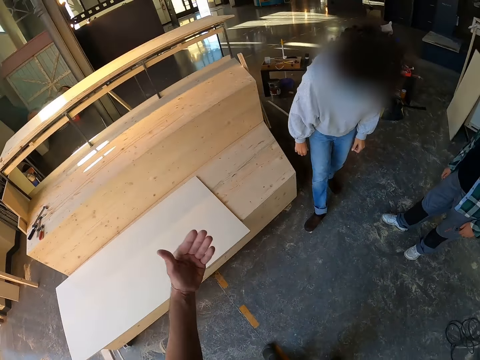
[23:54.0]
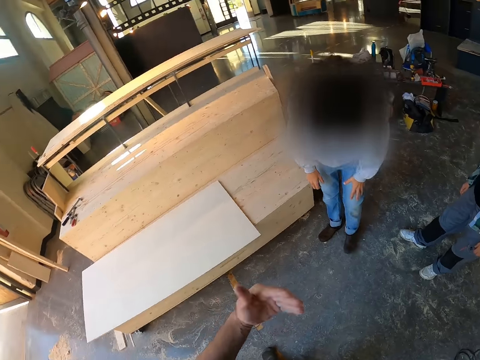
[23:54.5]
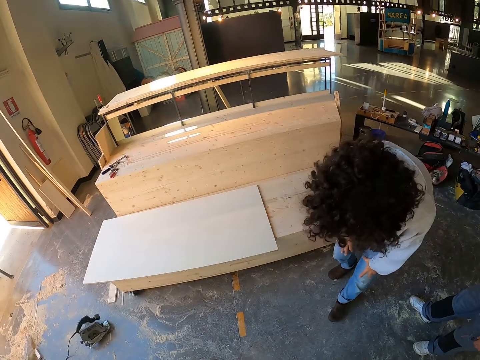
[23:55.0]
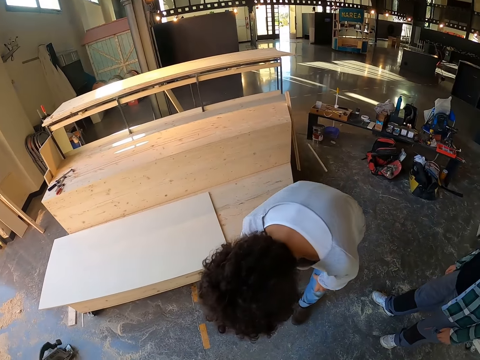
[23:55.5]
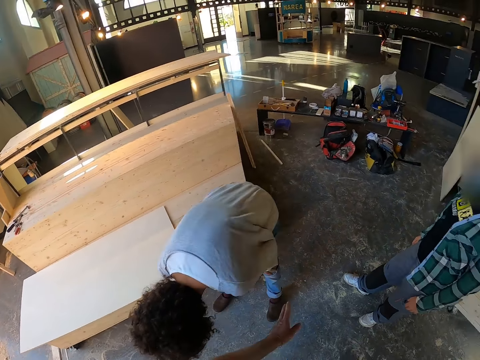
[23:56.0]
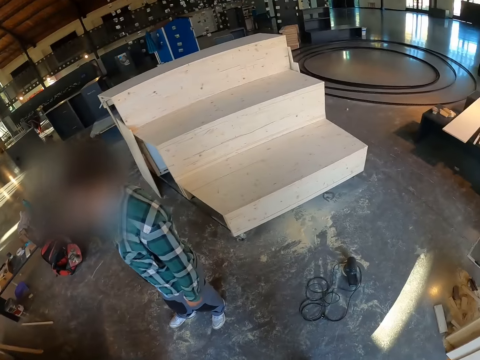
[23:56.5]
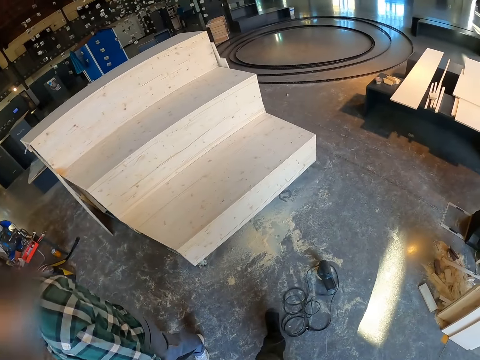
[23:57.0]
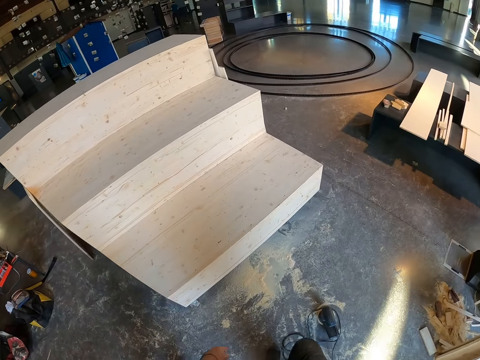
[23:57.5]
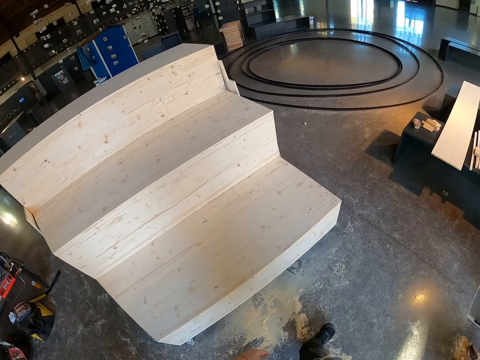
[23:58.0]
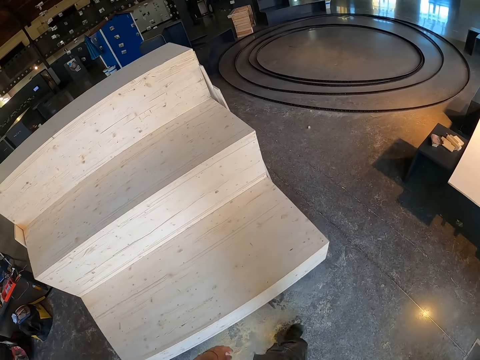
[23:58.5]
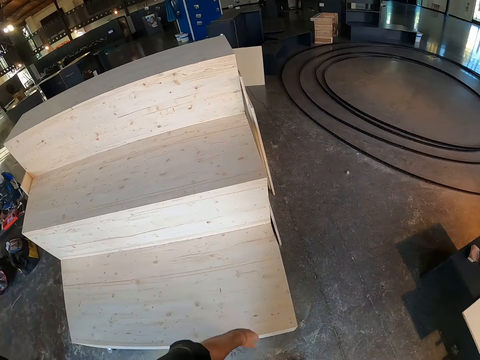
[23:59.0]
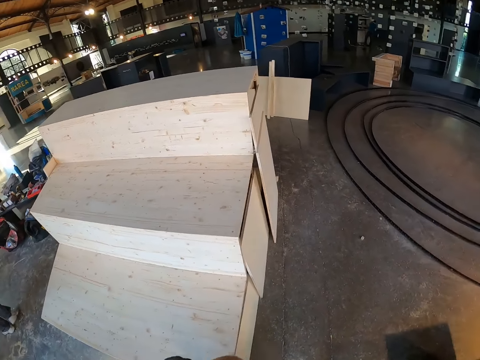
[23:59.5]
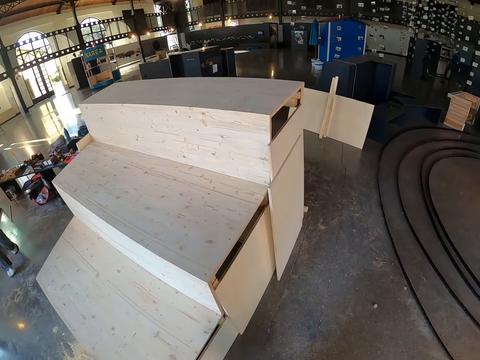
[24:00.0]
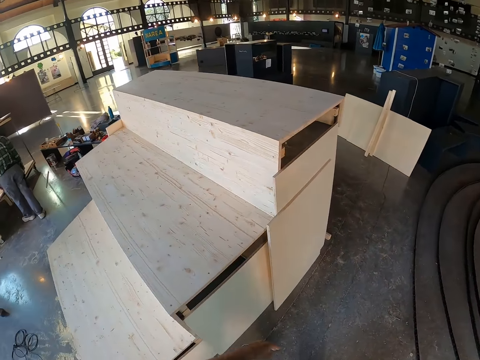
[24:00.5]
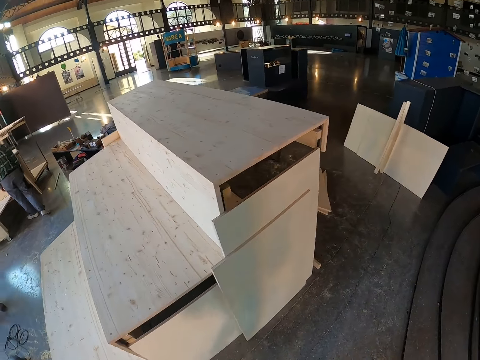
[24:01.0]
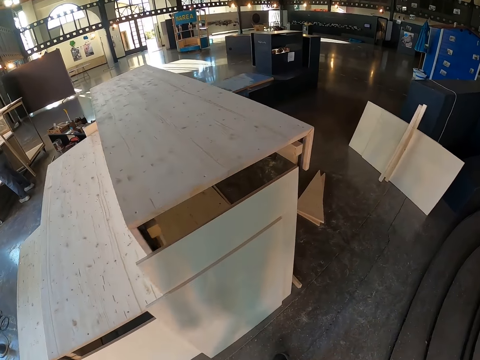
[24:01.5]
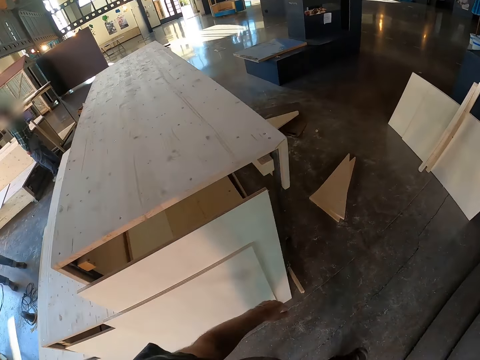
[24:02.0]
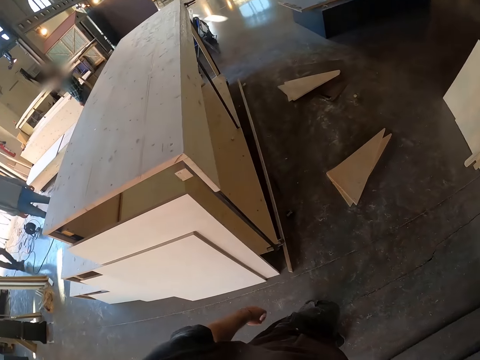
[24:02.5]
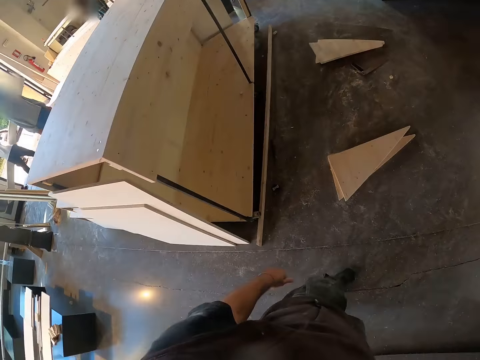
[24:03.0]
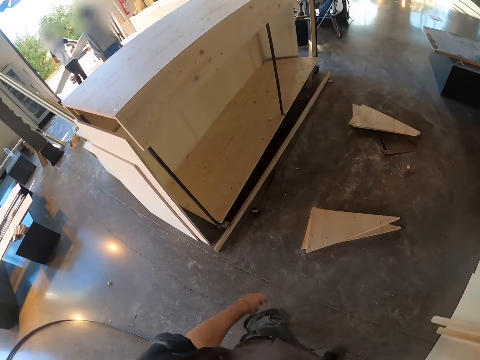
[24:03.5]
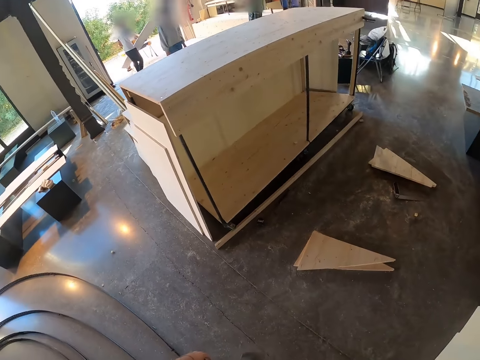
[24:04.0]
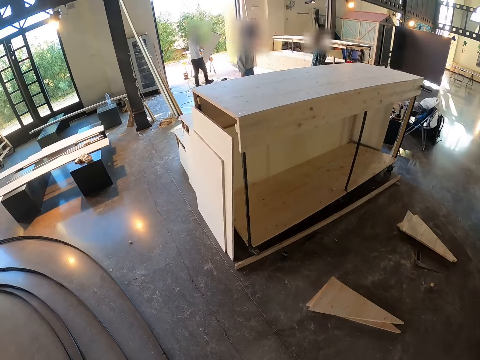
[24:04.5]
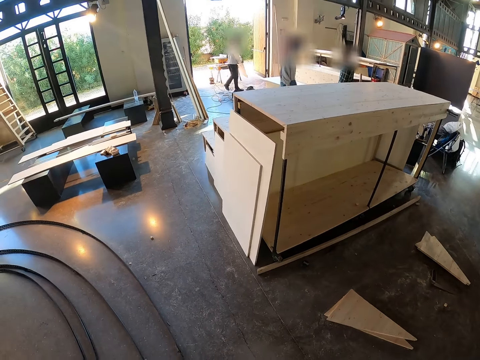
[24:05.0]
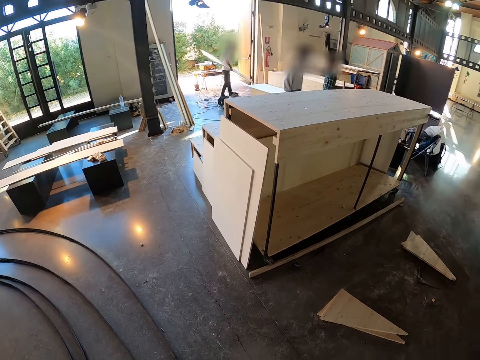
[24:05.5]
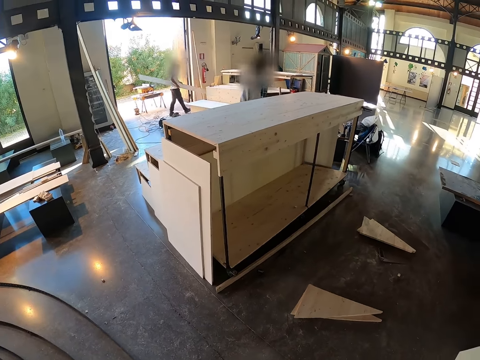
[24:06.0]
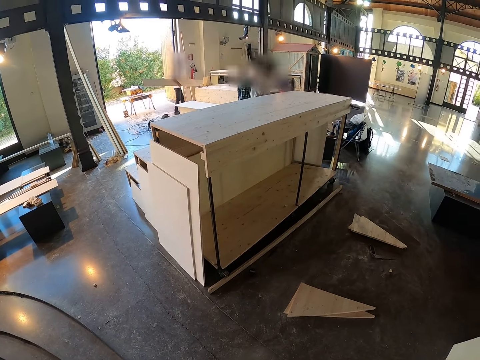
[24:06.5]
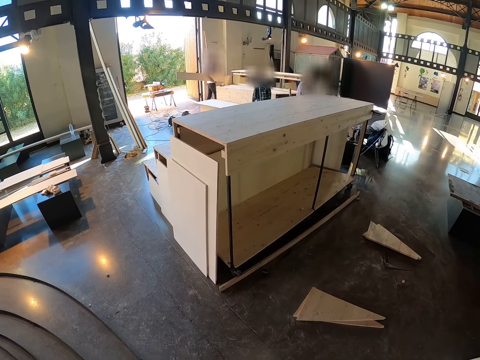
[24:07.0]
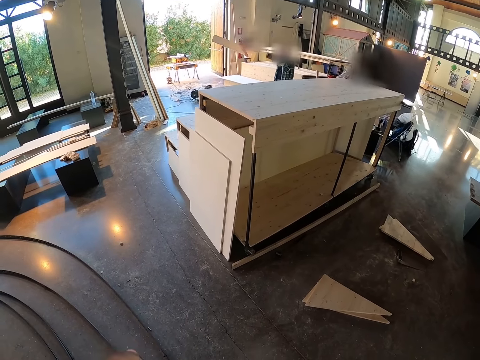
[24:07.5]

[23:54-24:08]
The camera wearer walks towards another staircase. They inspect the staircase.

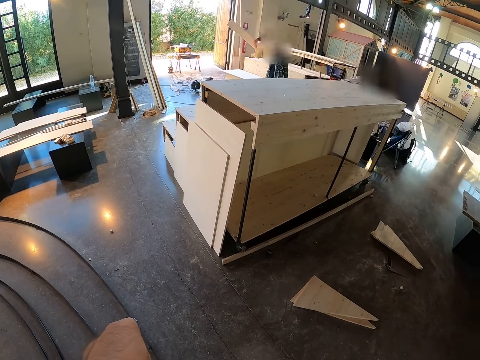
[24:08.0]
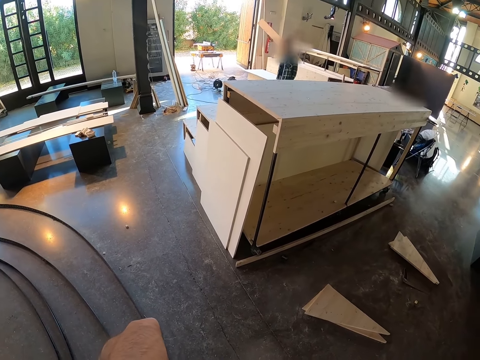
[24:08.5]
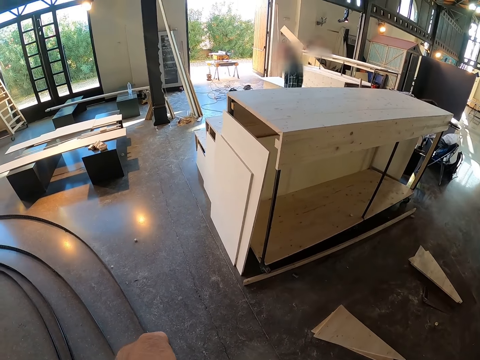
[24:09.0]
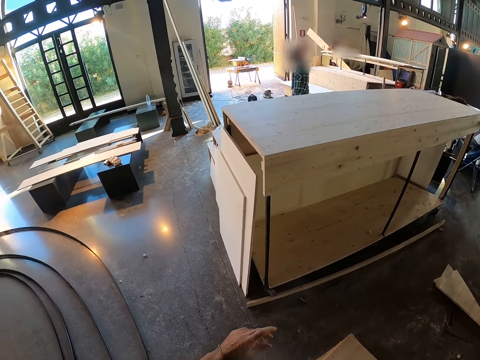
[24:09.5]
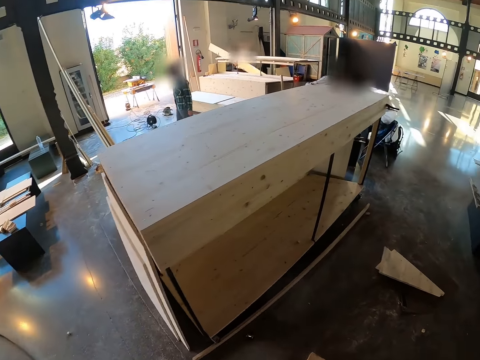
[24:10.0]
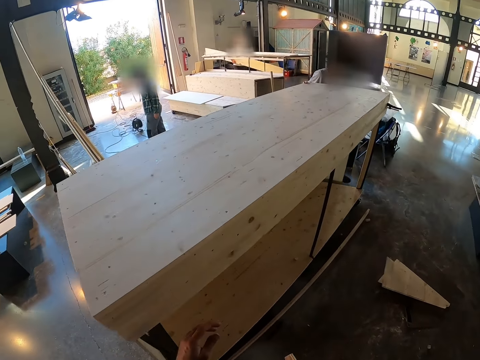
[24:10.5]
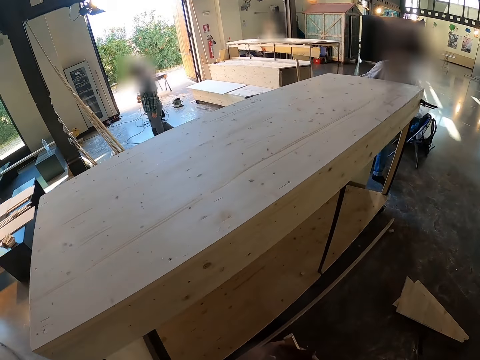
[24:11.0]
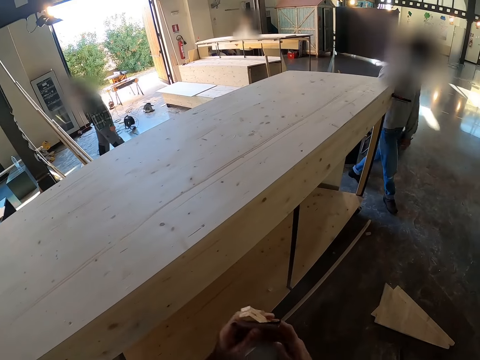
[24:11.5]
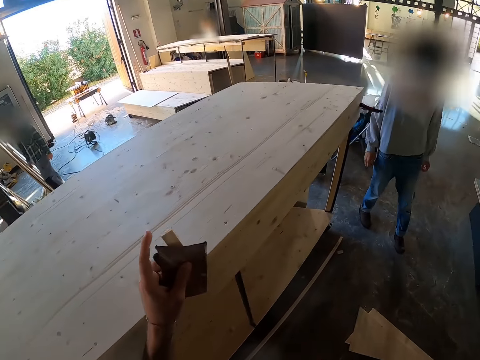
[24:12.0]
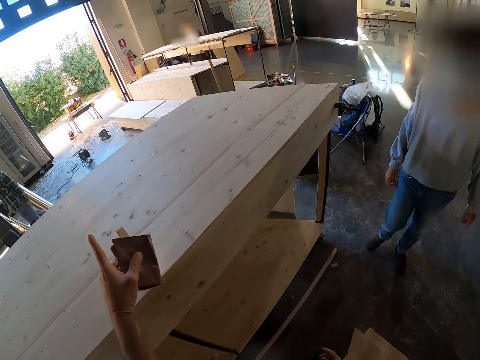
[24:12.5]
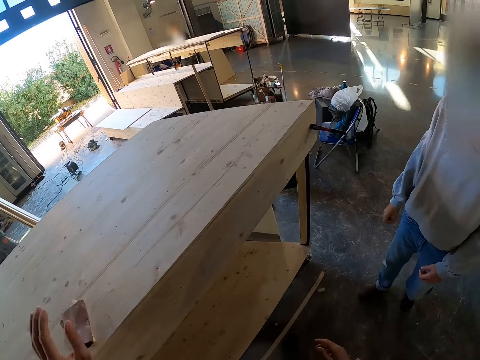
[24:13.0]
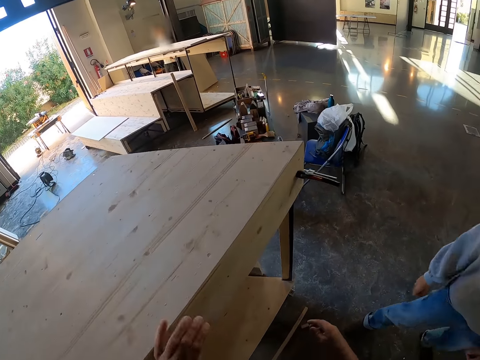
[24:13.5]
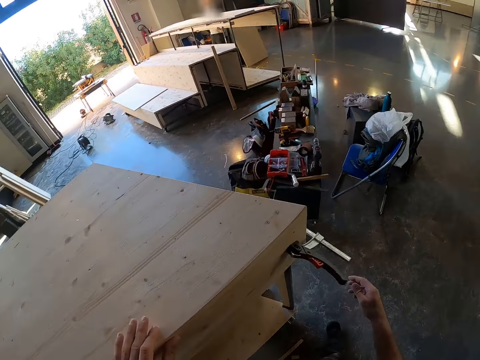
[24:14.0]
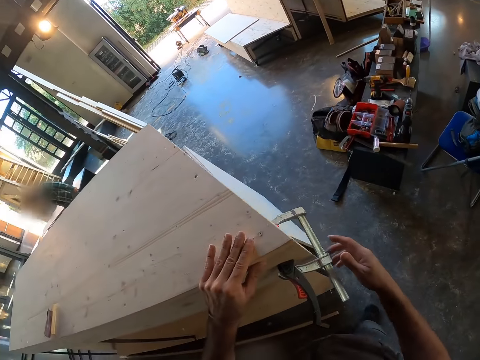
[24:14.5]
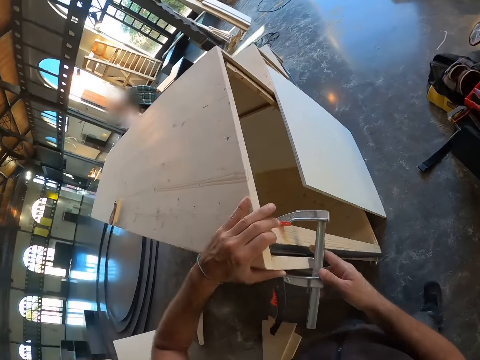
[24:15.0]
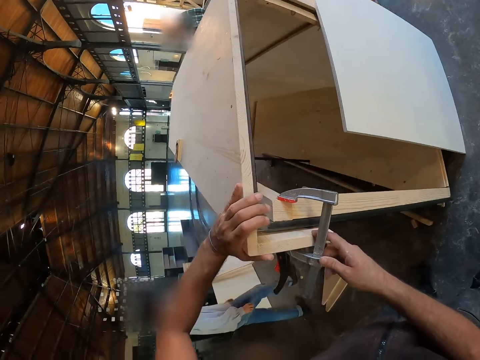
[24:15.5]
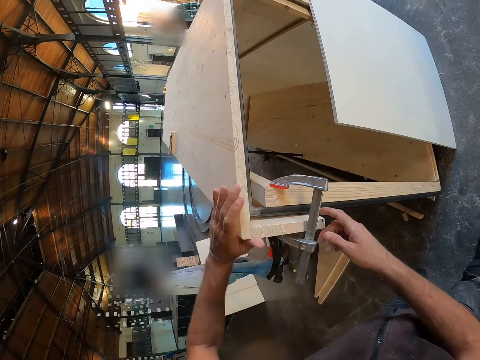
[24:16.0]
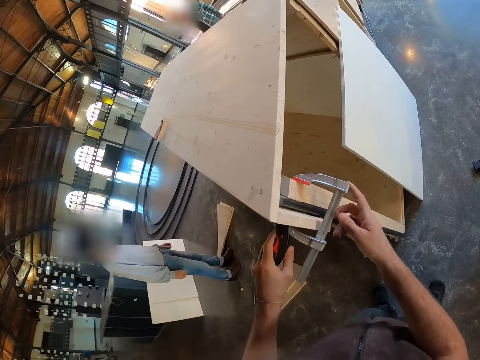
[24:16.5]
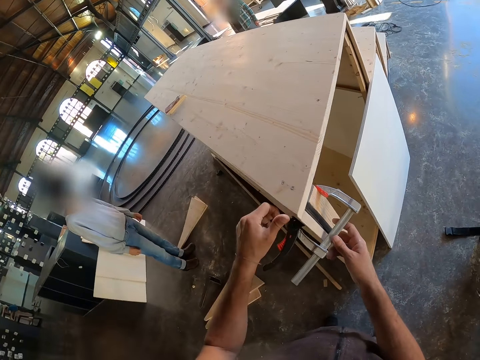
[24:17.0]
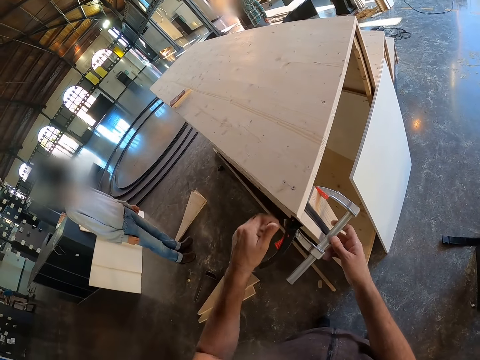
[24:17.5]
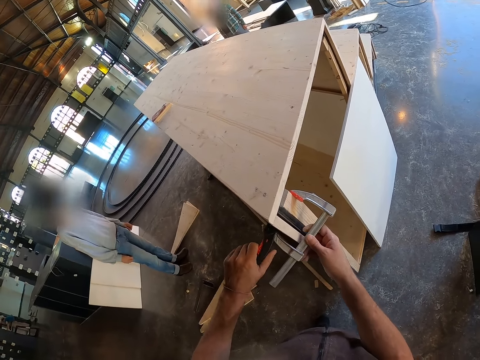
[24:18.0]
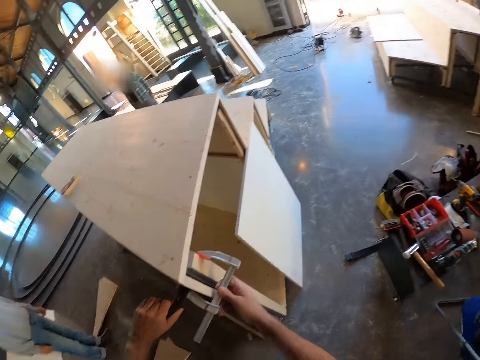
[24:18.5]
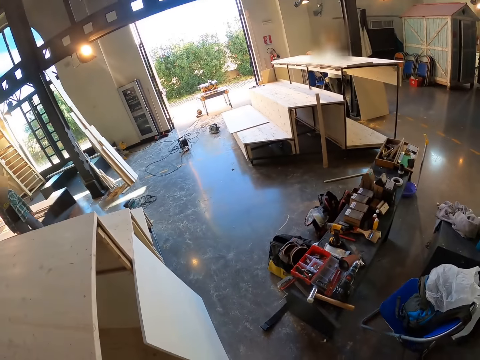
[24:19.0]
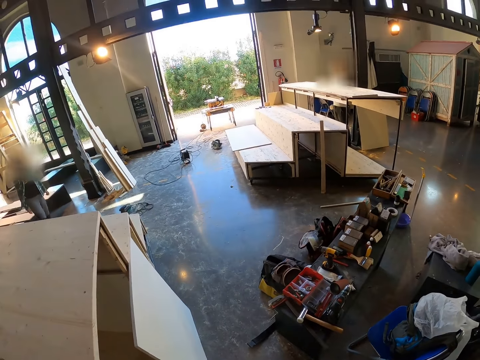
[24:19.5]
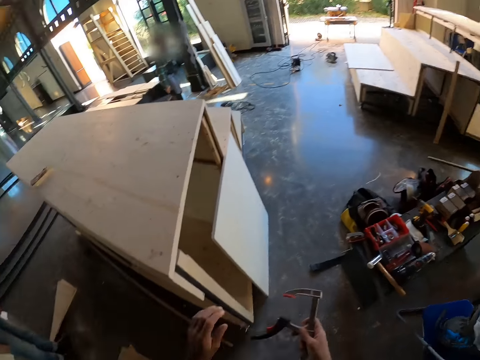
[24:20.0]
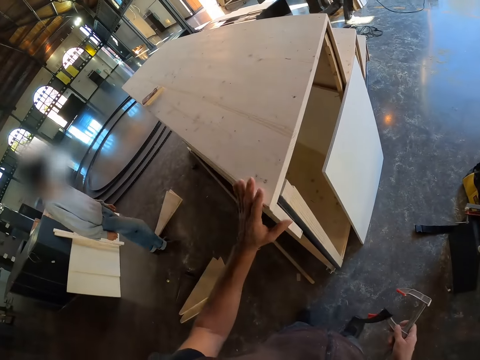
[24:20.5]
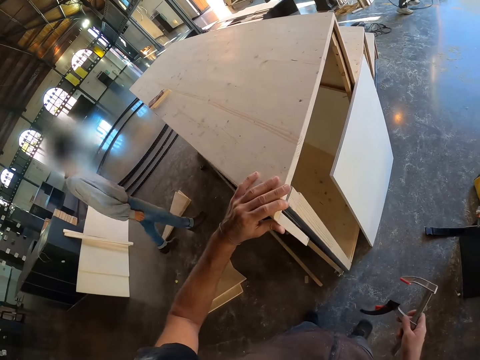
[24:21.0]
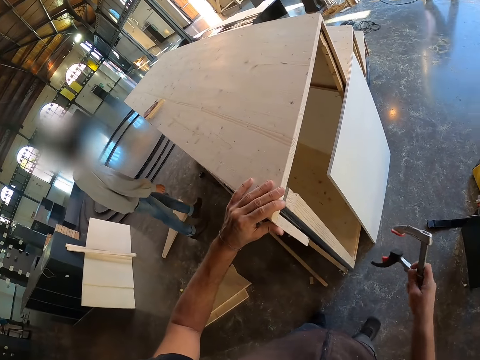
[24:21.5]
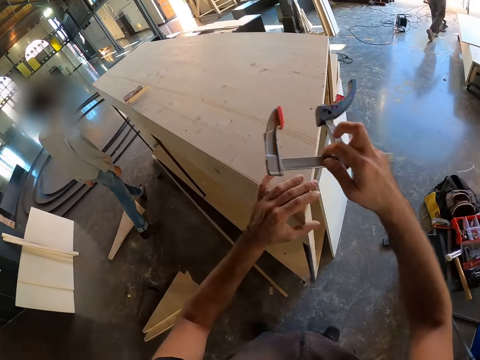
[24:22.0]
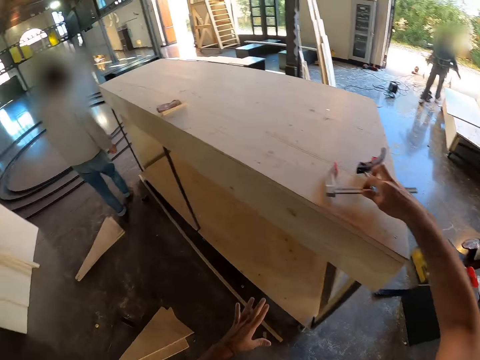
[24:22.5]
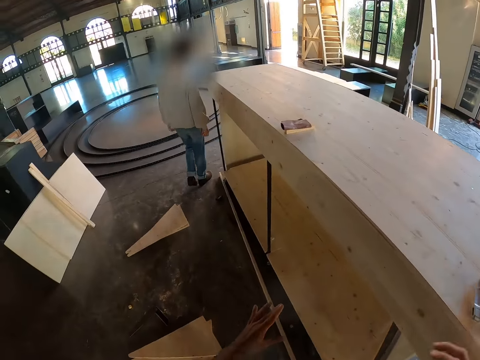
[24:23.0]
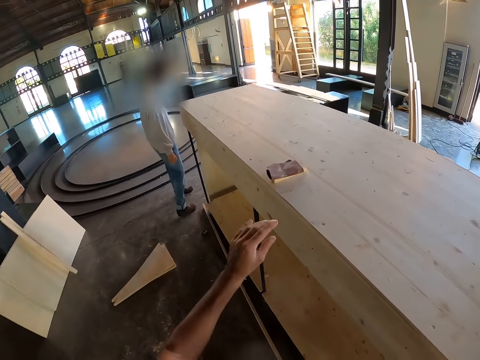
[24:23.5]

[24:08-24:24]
The camera wearer moves towards another staircase. He inspects the staircase. He drops the sandpaper with the piece of wood on the wooden step platform with his left hand. He moves towards another side of the staircase. He holds the staircase with his left hand. He removes a caliper from the wooden step platform with both hands. He holds a clamp with his right hand. He inspects the clamp on the staircase. He holds the clamp with both his hands. He stares at another staircase. He holds the staircase with his left hand and presses on the staircase with his left hand. He drops the caliper on the wooden step platform with his right hand. He moves towards another side of the staircase.
